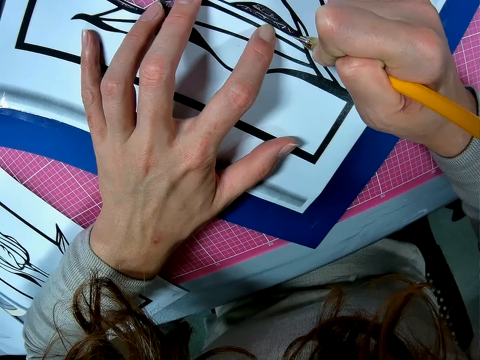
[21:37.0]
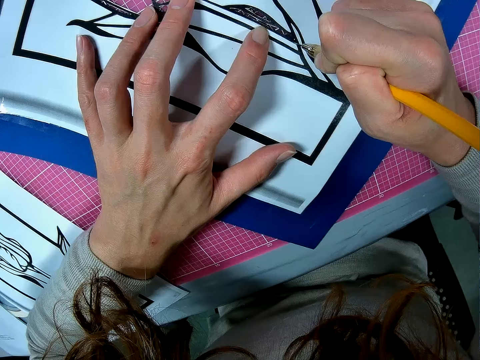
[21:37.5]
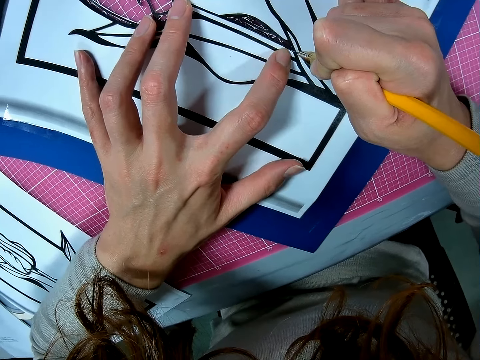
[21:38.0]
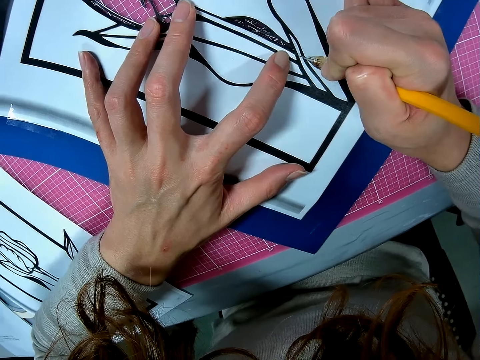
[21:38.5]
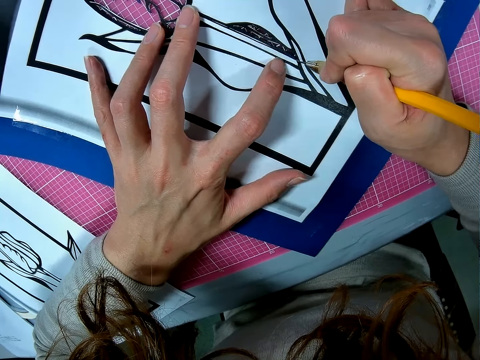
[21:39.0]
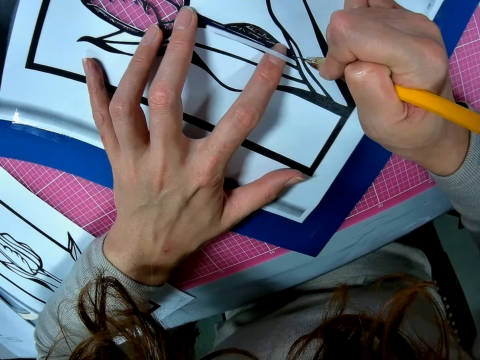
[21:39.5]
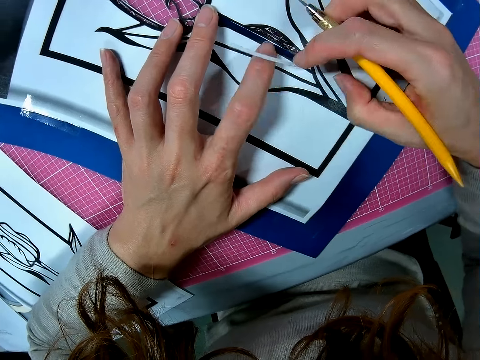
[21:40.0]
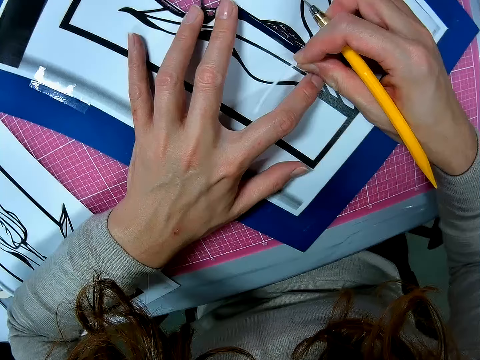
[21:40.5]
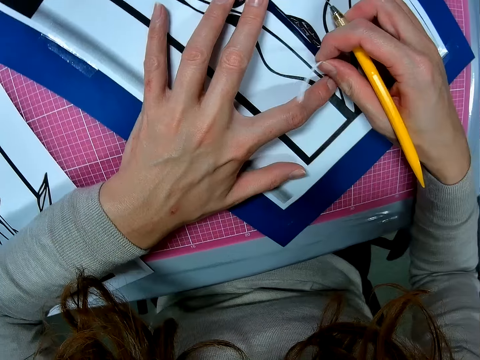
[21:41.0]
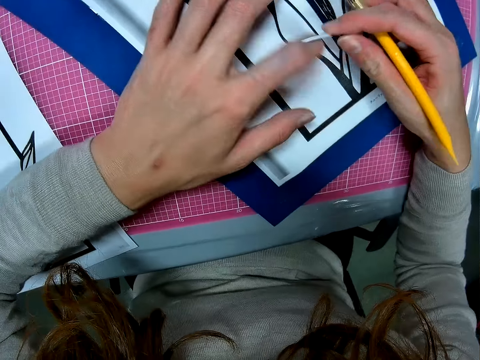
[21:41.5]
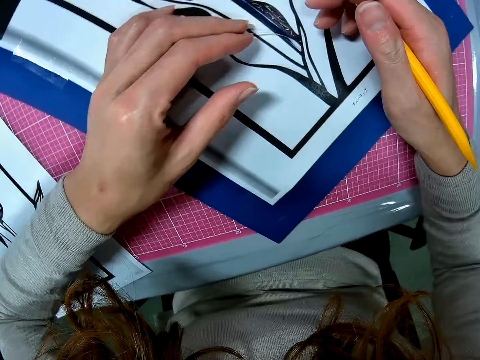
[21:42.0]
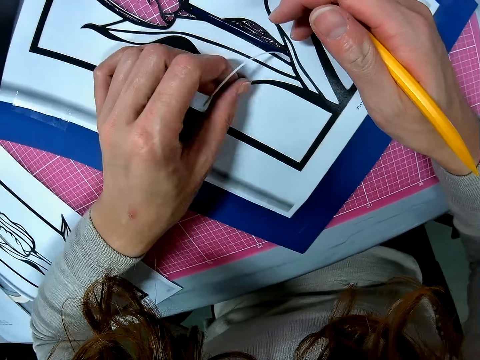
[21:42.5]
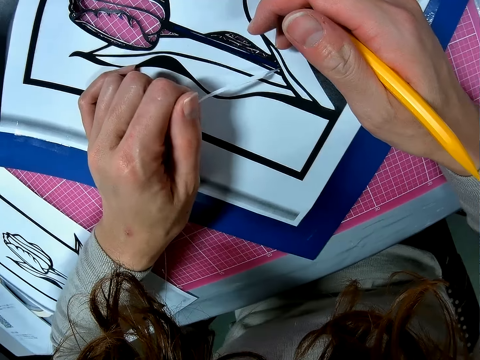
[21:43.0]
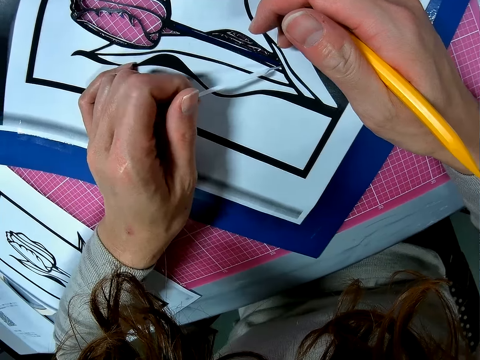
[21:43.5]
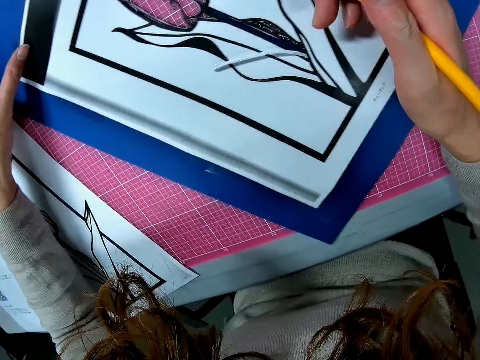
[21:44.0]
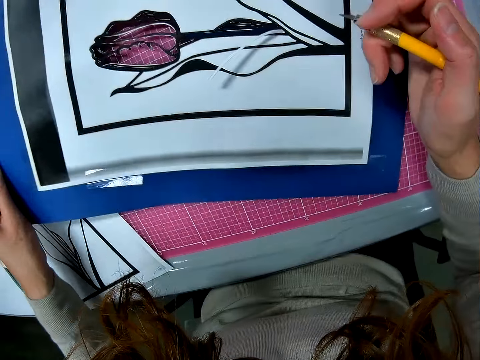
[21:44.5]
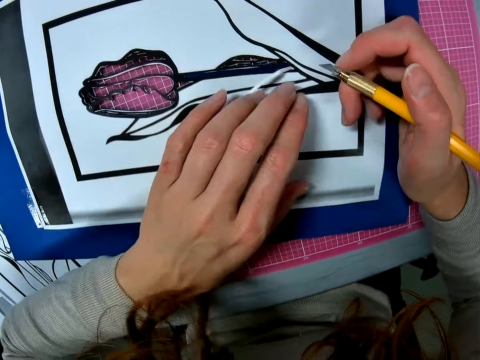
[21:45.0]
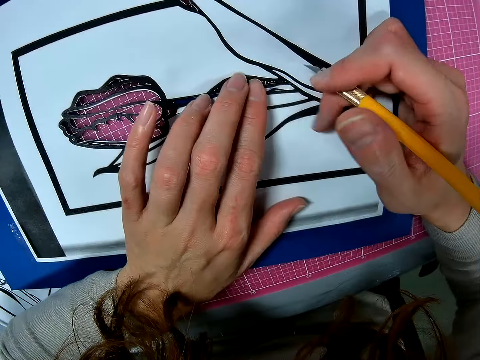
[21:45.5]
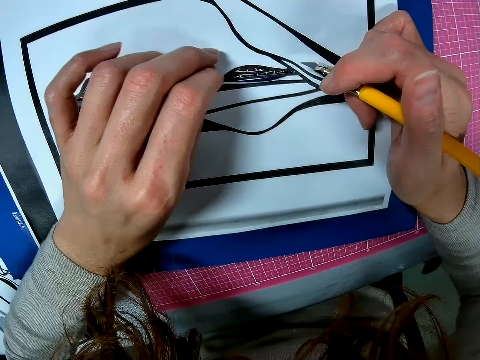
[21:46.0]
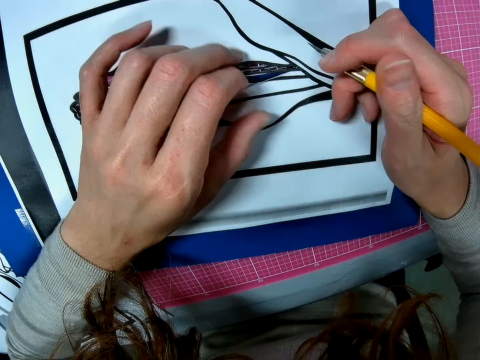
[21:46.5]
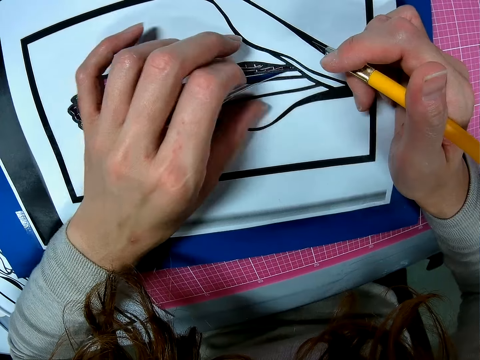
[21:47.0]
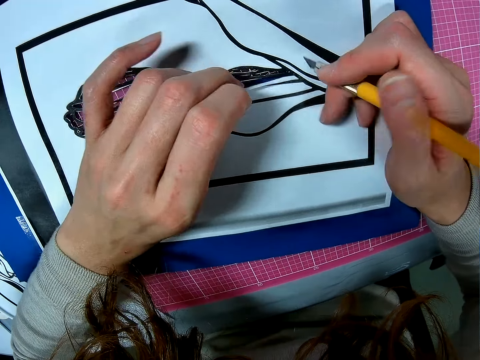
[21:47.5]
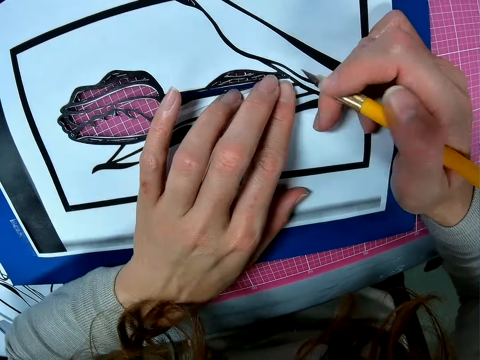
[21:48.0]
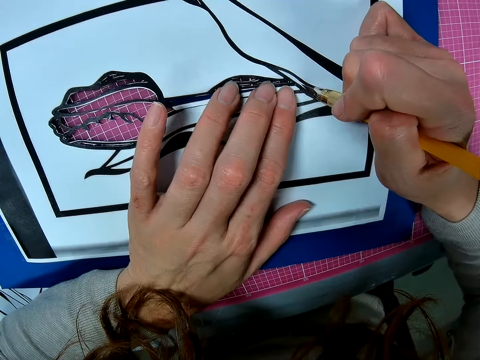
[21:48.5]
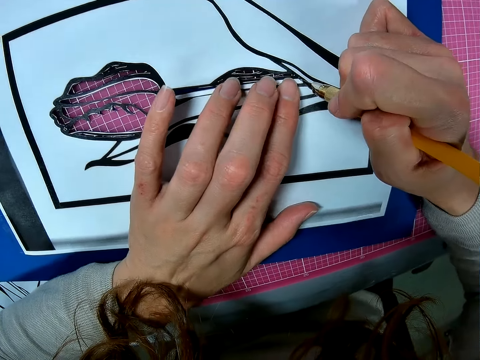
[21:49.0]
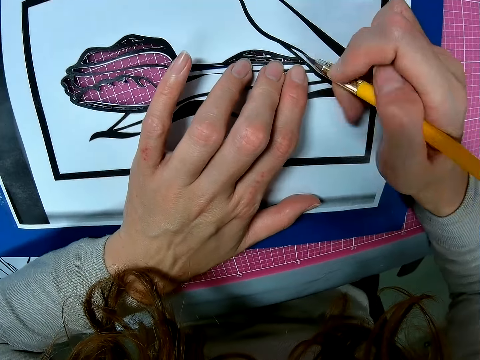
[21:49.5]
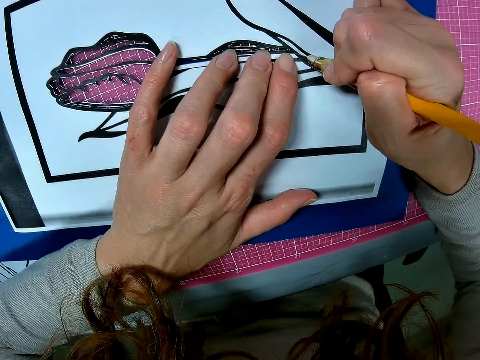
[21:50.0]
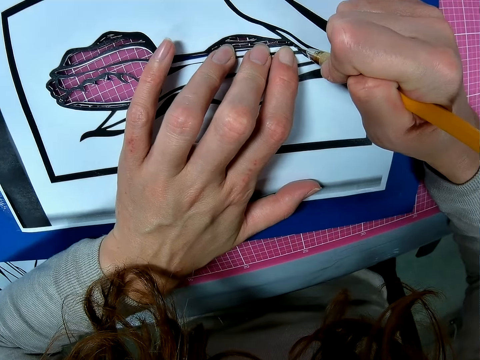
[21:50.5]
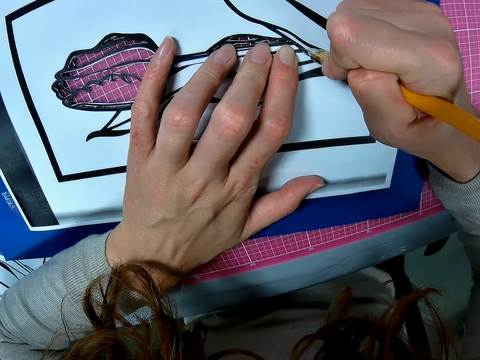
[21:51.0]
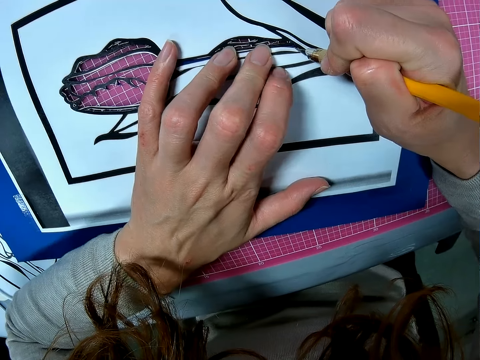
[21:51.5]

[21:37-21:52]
The camera wearer removes the piece of paper. They rotate the paperboard. They cut the paperboard using the scalpel.

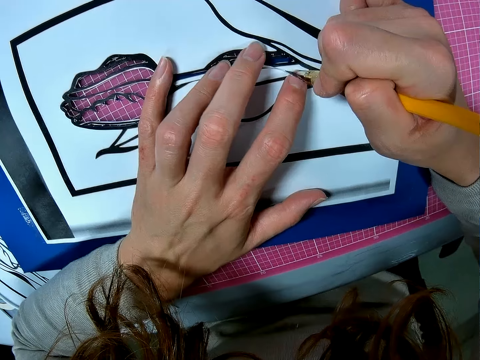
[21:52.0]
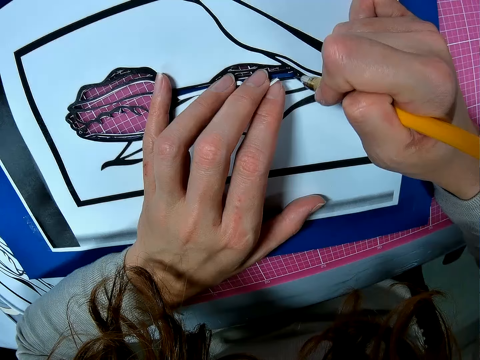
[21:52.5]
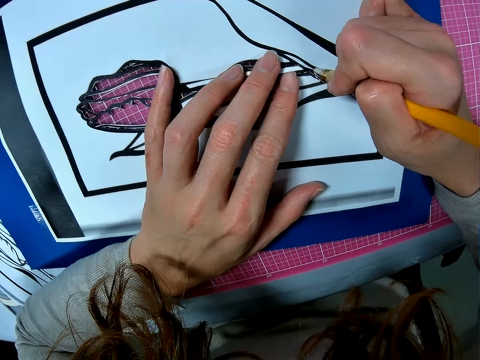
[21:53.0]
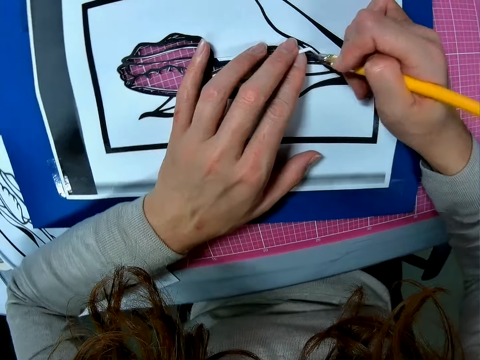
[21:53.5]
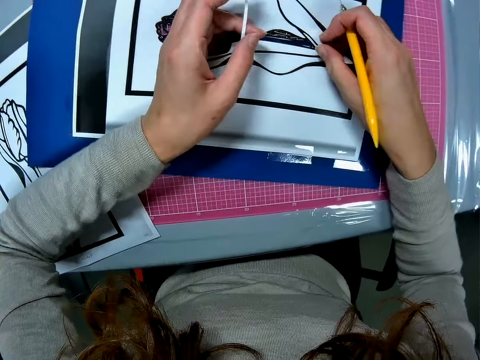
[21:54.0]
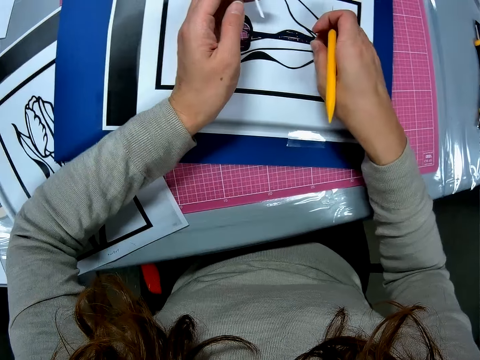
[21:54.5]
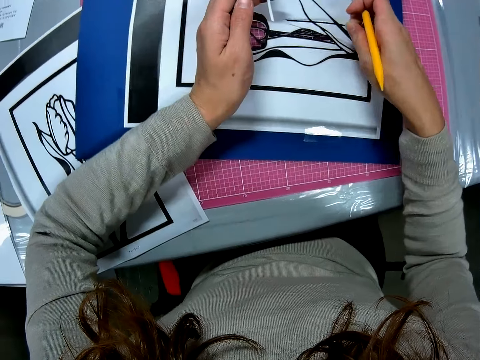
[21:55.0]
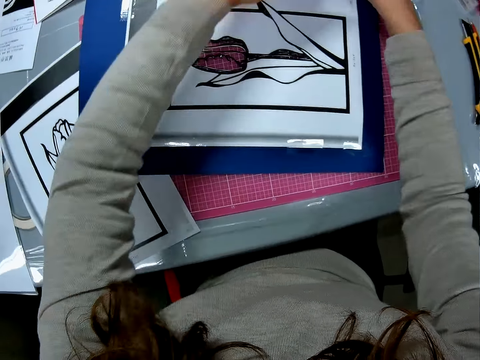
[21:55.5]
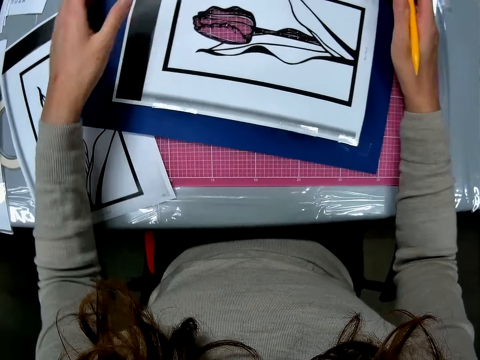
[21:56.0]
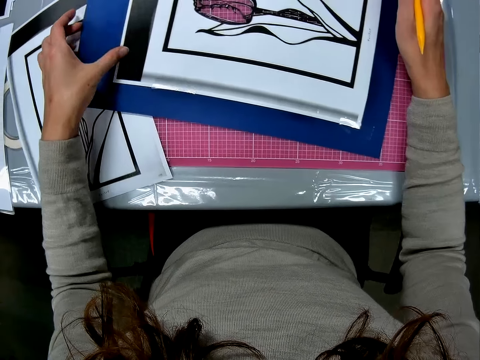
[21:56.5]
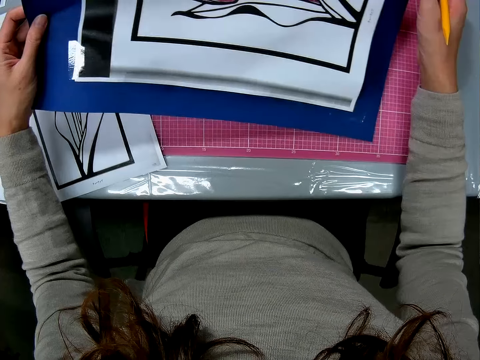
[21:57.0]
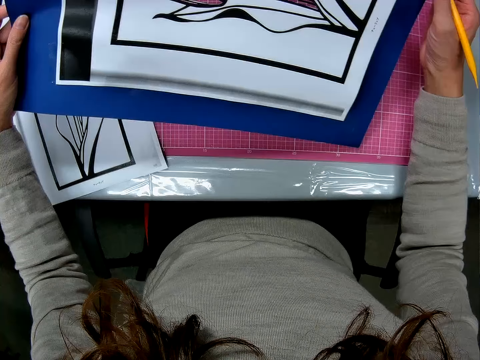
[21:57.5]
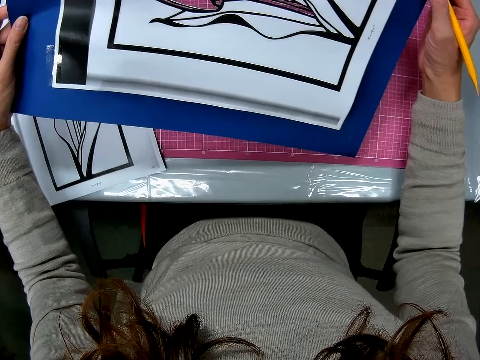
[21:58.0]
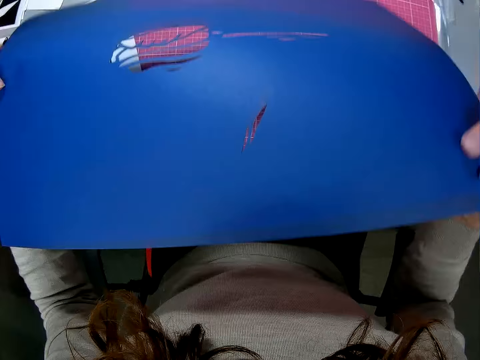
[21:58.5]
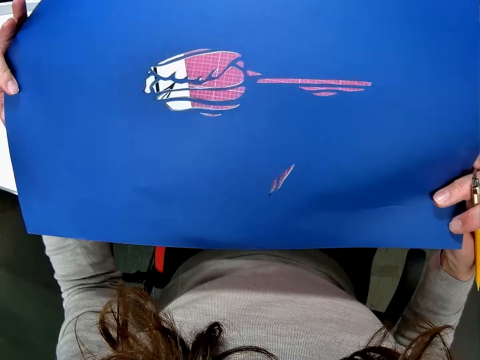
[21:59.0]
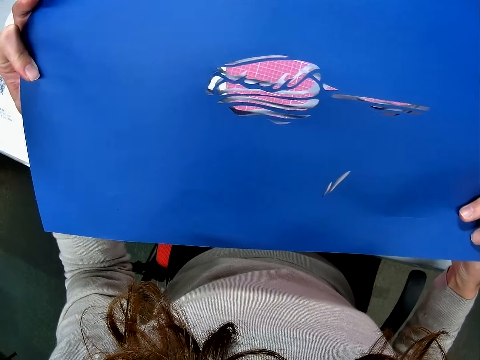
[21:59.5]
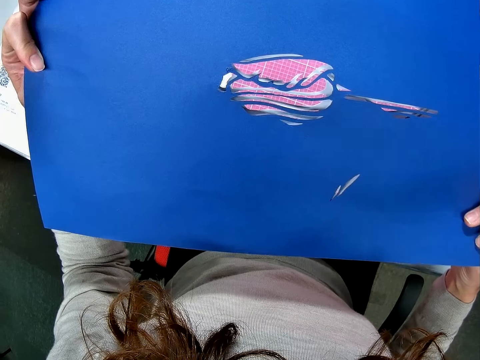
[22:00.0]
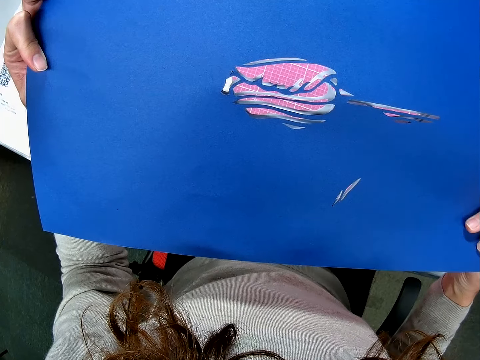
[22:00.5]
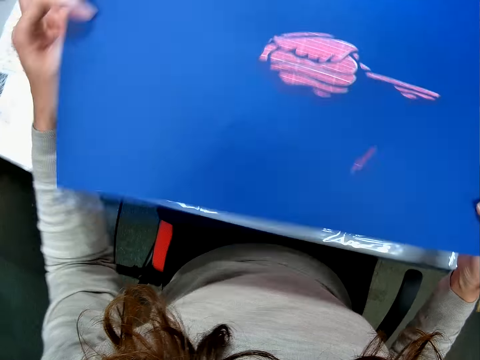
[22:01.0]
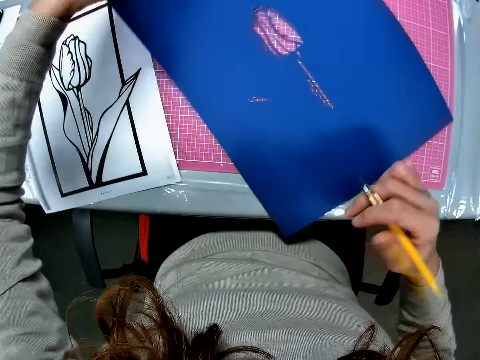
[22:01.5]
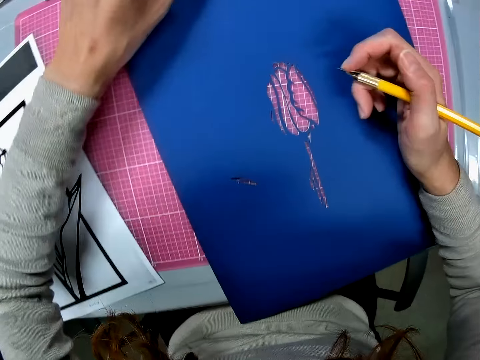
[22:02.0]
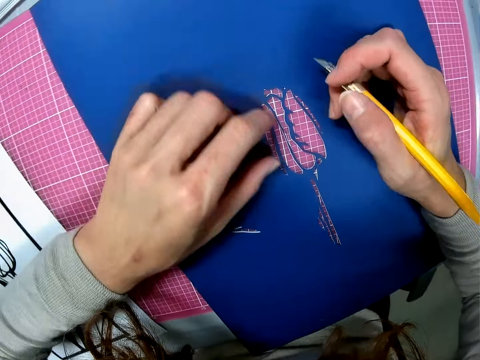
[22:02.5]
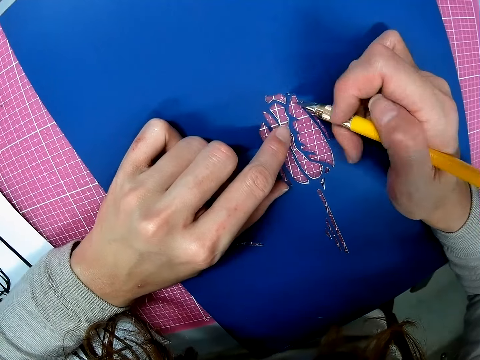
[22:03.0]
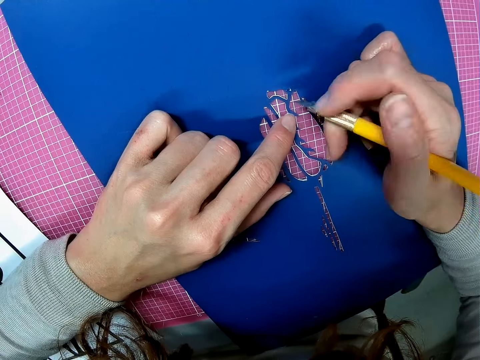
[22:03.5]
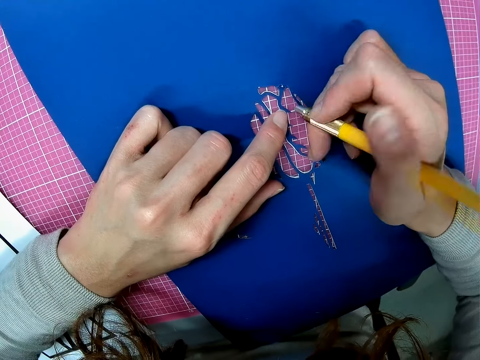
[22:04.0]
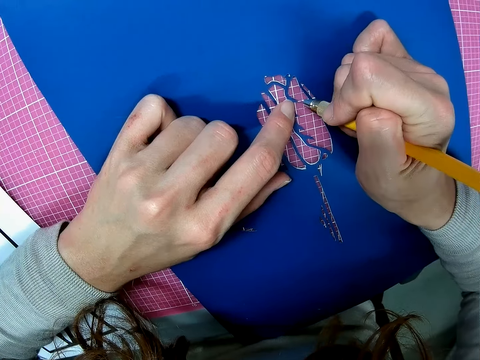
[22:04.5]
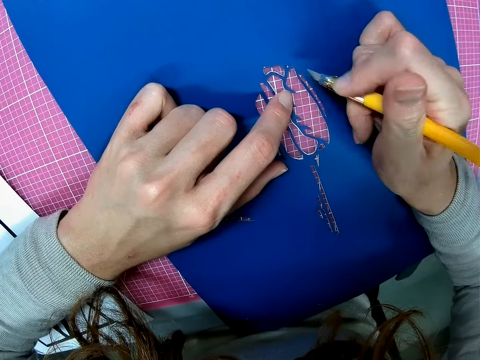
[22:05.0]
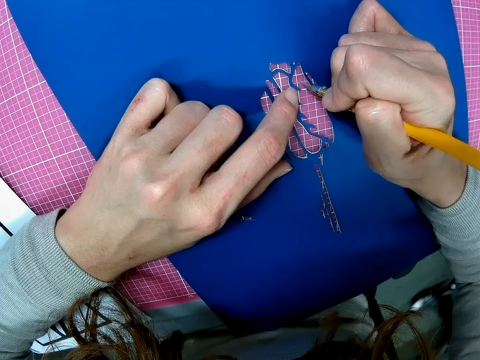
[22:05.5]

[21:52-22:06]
The camera wearer removes the piece of paper with her hand. She puts the paper board down. She holds the paperboard. She turns the paper in her hands. She looks at the paperboard. She places the paper on the table.
